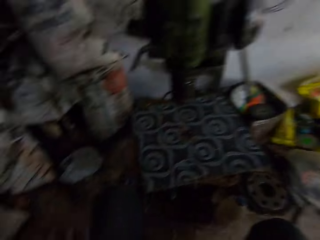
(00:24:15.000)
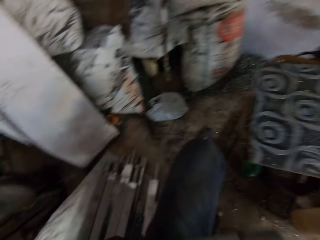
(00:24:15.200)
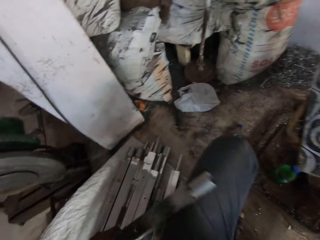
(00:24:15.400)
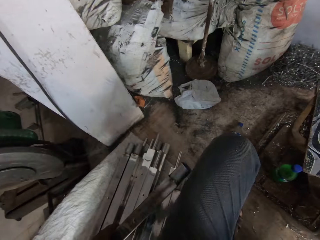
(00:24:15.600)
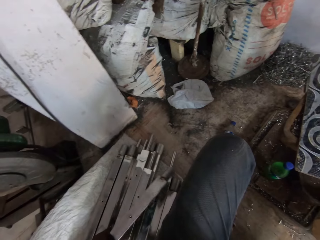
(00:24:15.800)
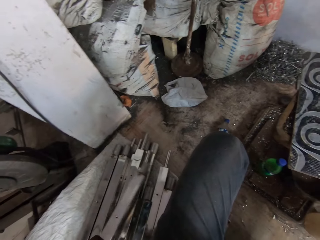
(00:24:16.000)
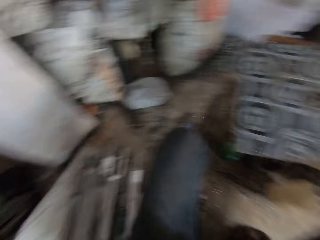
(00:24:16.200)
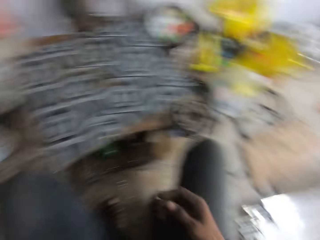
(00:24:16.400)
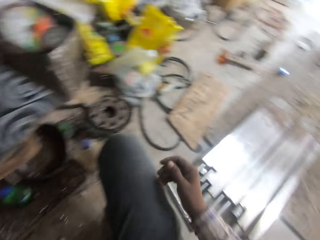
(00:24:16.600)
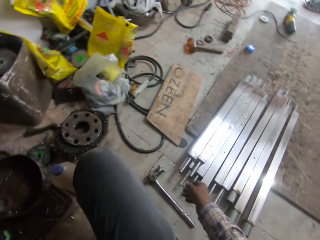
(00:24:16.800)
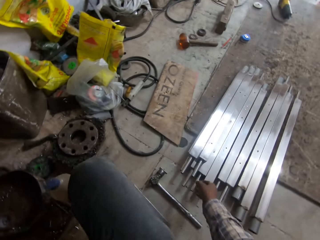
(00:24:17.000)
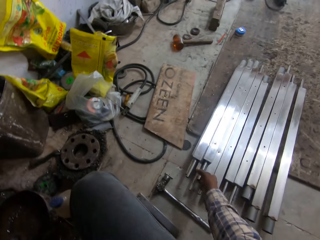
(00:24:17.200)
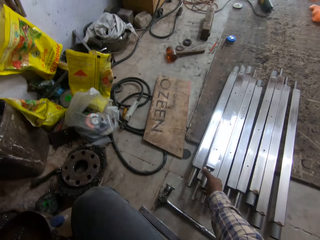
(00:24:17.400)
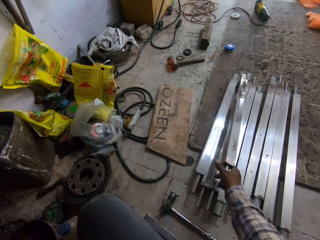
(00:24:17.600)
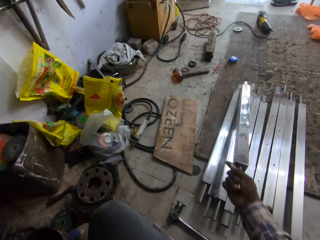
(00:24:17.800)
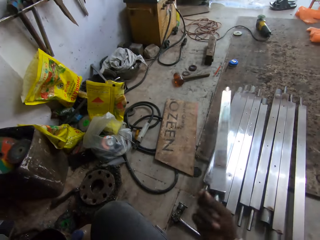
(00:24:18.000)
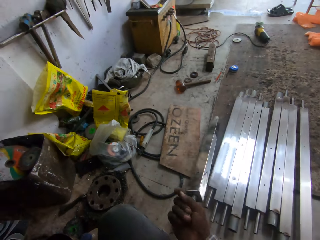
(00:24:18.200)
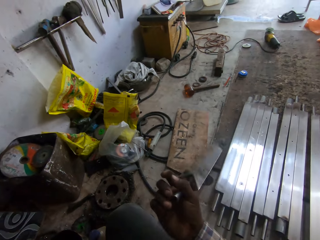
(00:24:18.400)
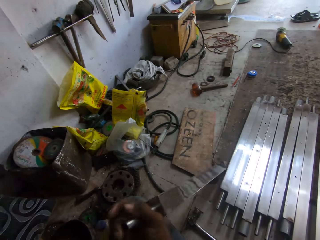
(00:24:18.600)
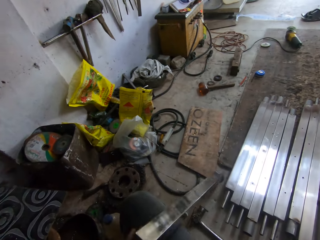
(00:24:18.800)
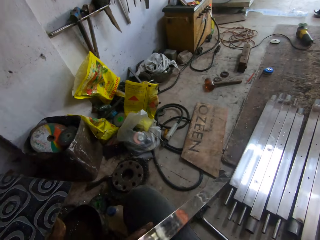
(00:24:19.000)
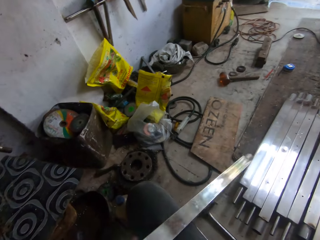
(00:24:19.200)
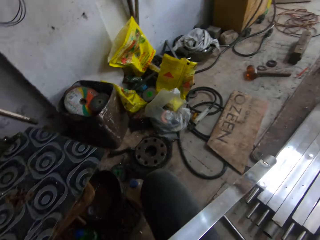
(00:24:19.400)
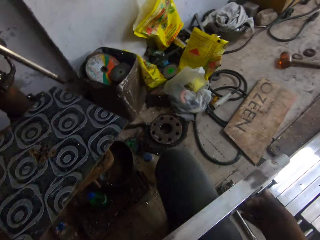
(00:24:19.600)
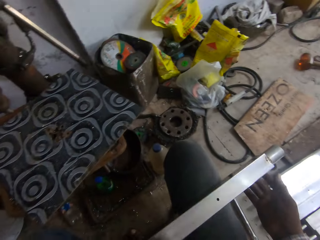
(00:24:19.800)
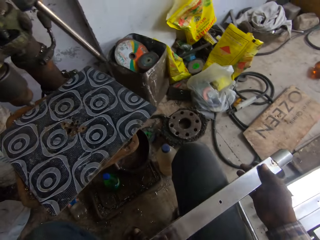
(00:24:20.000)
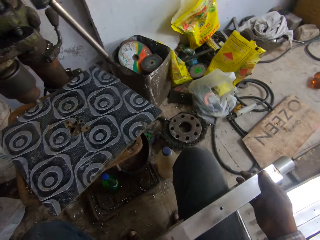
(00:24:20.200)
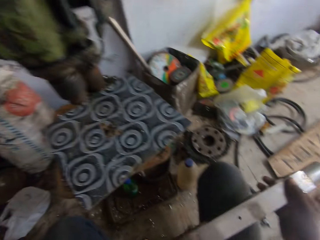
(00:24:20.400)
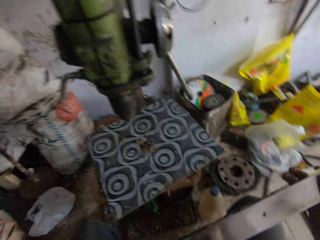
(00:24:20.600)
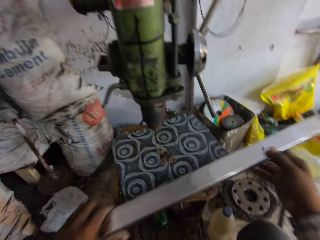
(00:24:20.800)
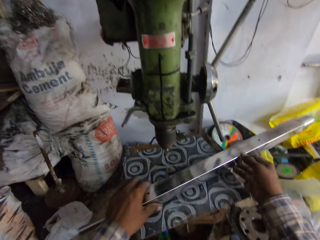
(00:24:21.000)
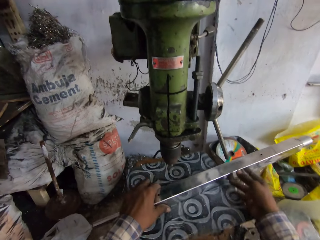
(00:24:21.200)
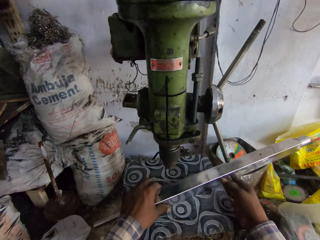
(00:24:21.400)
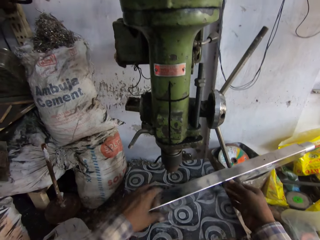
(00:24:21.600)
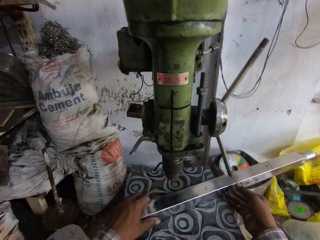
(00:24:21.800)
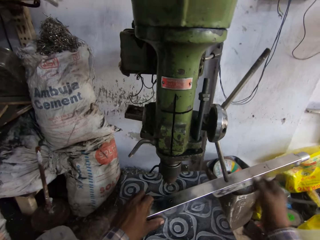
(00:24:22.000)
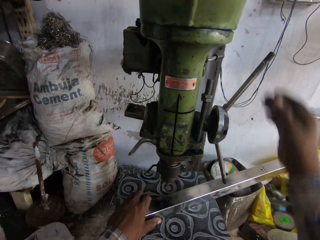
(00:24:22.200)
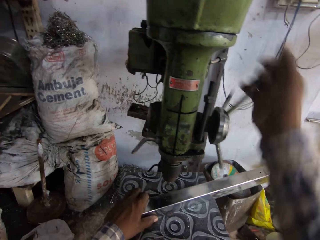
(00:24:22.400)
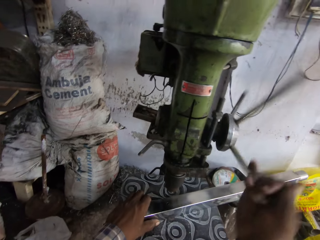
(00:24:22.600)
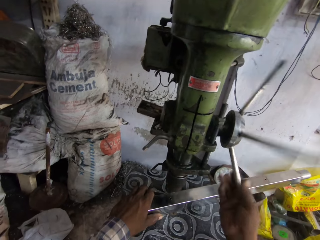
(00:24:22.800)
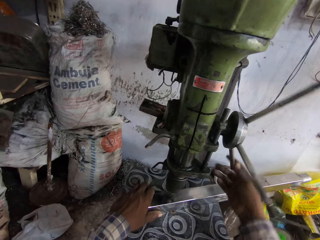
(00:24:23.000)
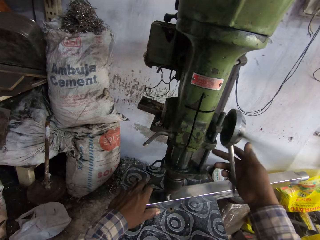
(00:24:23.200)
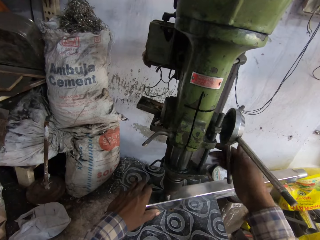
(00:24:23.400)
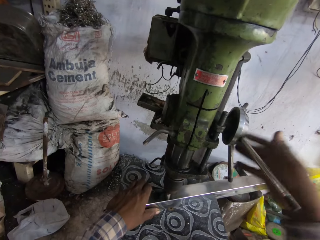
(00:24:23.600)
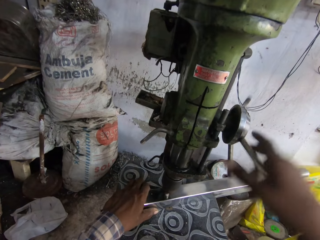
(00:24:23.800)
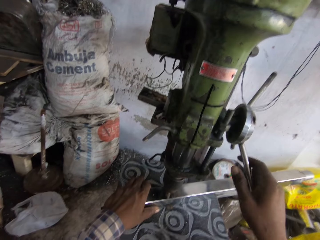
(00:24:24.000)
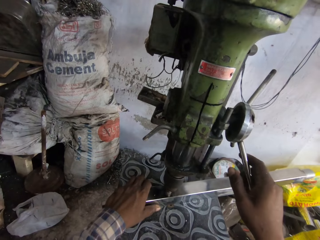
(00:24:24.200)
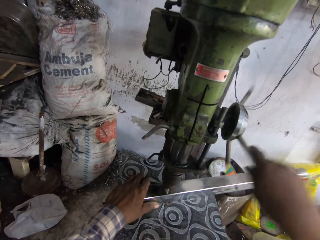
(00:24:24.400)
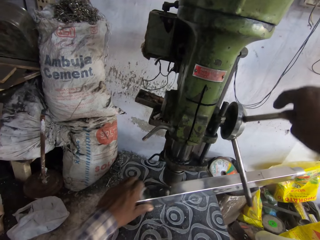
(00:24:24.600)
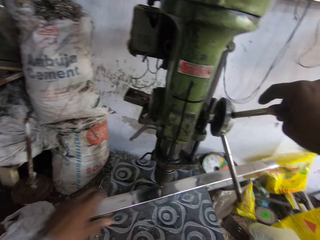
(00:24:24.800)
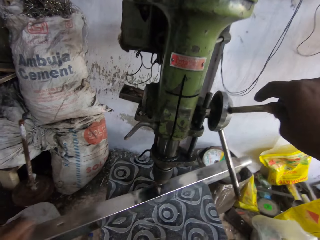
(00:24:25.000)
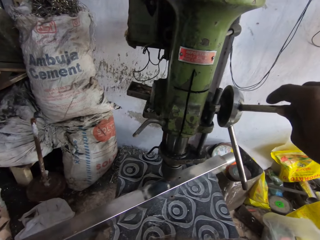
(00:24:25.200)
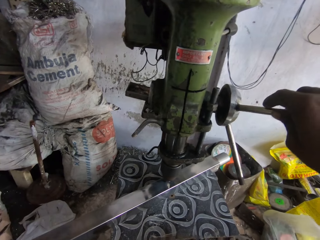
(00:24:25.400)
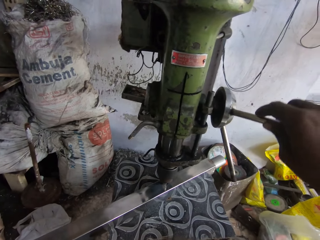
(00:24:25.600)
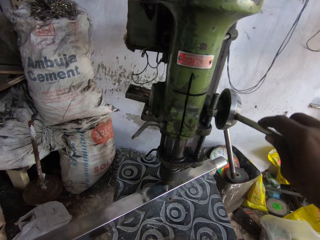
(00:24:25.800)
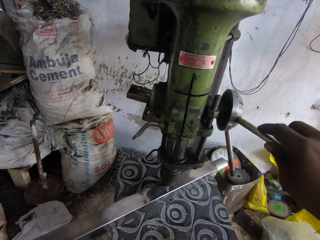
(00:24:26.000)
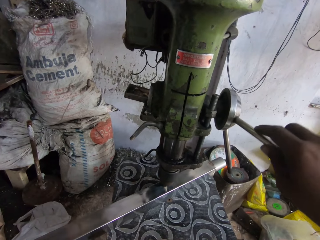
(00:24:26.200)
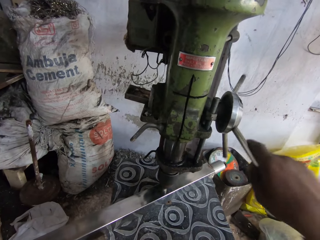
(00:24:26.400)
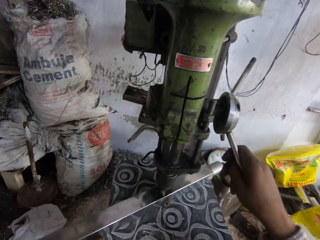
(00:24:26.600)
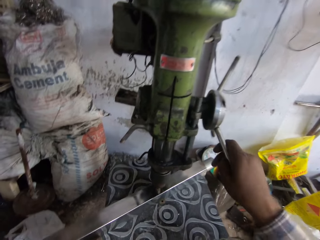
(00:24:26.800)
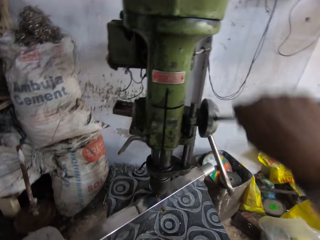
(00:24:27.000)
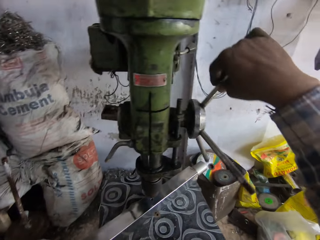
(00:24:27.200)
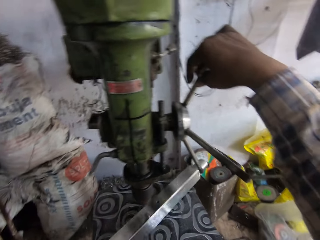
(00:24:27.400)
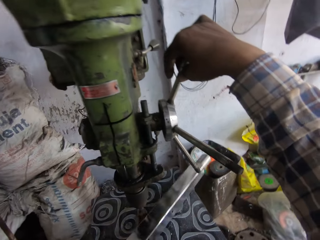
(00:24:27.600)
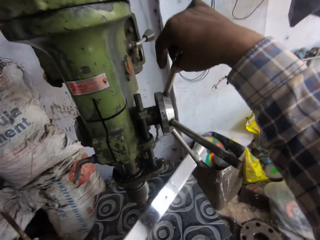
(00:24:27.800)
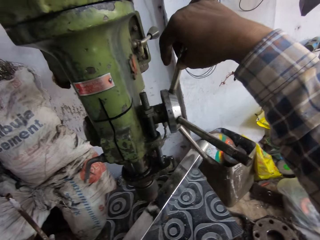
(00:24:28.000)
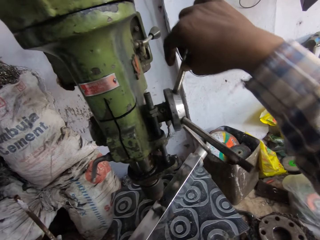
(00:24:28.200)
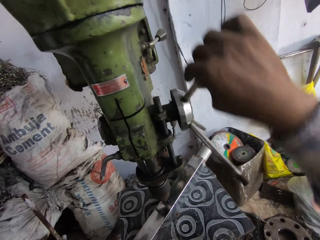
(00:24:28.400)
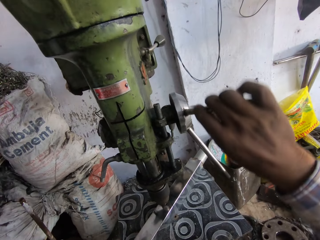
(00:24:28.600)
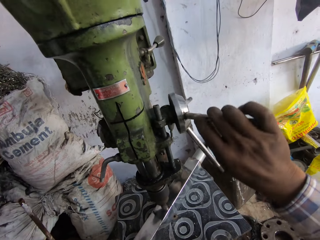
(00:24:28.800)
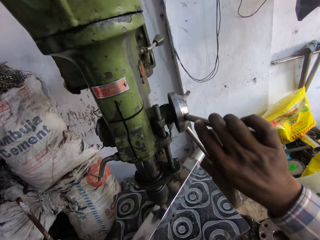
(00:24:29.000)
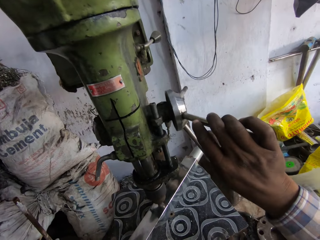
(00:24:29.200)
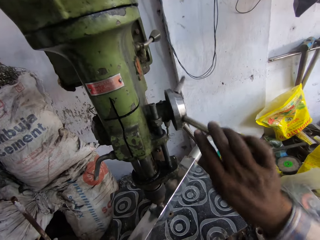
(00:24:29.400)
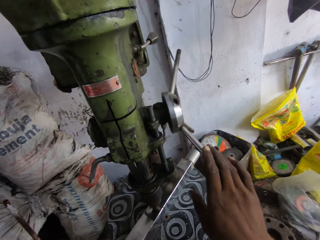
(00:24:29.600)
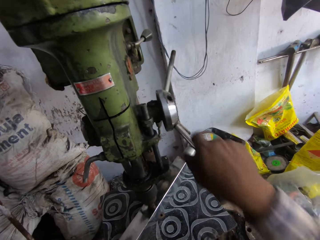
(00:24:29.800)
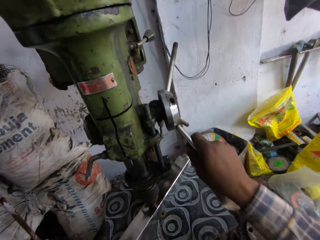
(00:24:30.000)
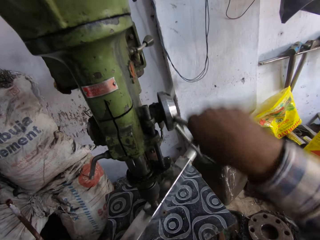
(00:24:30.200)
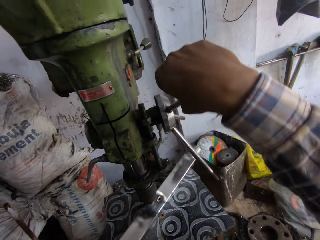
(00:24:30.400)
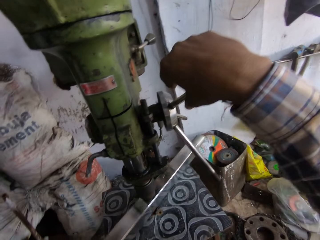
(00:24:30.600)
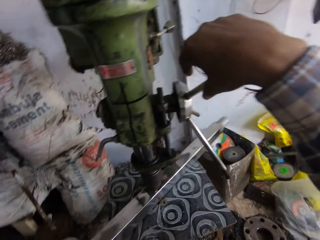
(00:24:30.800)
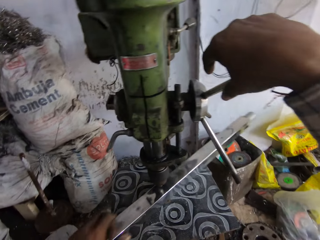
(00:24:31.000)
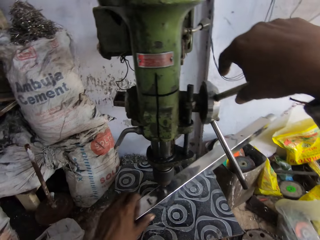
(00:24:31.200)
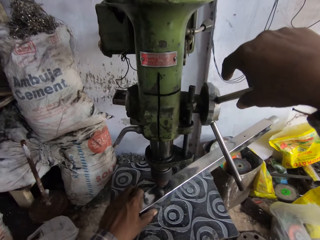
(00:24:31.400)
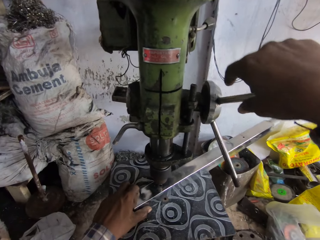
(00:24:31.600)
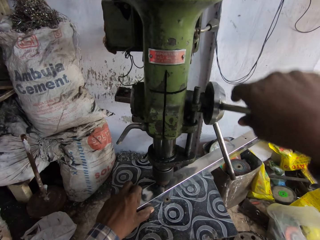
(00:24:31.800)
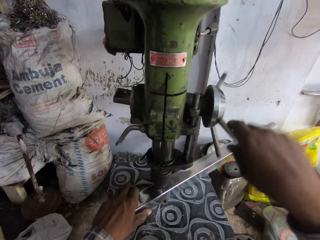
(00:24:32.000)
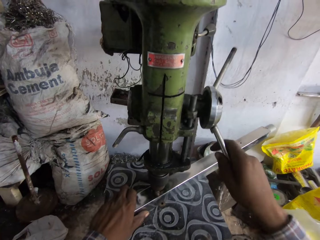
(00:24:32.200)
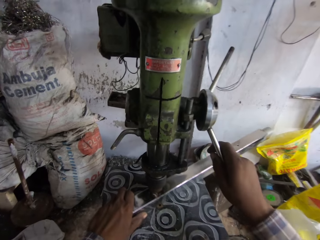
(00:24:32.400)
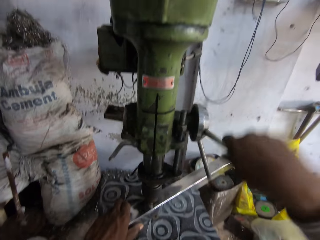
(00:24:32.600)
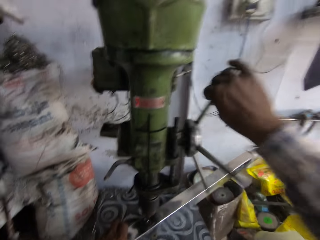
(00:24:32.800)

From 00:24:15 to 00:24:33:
The camera wearer passes the mild steel box to his left hand. He drops the mild steel box on the pile of mild steel boxes with his left hand. He picks up a mild steel box from the pile of mild steel boxes on the floor with his right hand. He pulls the mild steel box from the floor towards his thighs with his right hand. He pulls the mild steel box on his thighs with his left hand. He holds the mild steel box on his thighs with both hands. He lifts the mild steel box from his thighs with both hands. He places the mild steel box on the work table with both hands. He moves the work table with his right hand. He operates the bench drilling machine with his right hand. He drills a hole in the mild steel box with the bench drilling machine in his right hand. He moves the mild steel box on the work table with his left hand. He drills a hole in the mild steel box with the bench drilling machine in his right hand. He flips the mild steel box on the work table with his left hand. He drills a hole in the mild steel box with the bench drilling machine in his right hand. He moves the mild steel box on the work table with his left hand. He drills a hole in the mild steel box with the bench drilling machine in his right hand. He interacts with a man.

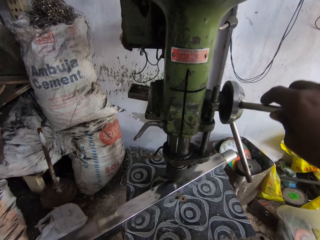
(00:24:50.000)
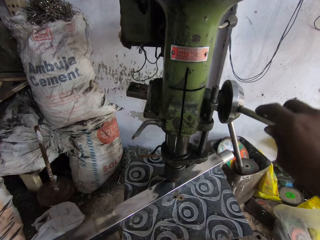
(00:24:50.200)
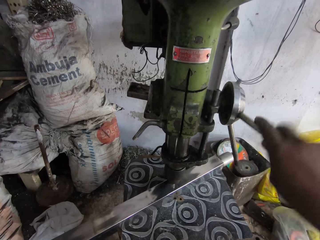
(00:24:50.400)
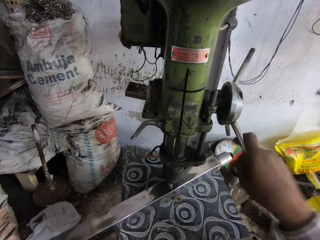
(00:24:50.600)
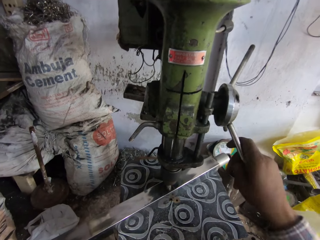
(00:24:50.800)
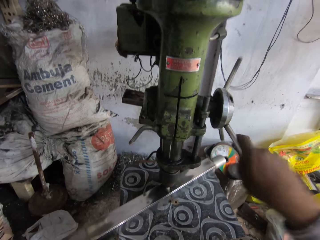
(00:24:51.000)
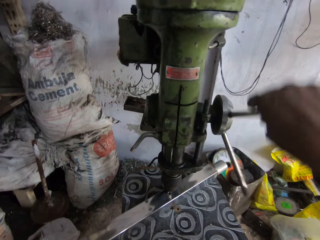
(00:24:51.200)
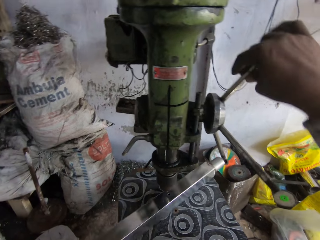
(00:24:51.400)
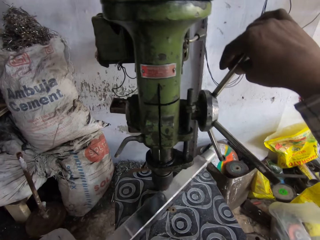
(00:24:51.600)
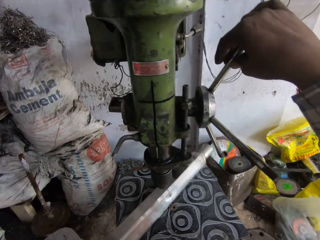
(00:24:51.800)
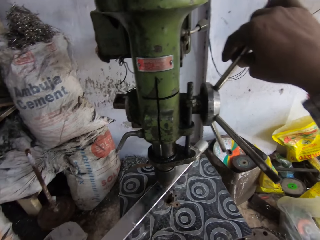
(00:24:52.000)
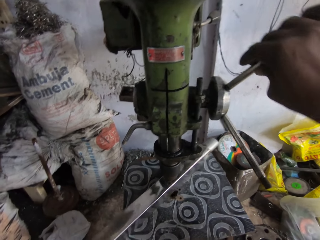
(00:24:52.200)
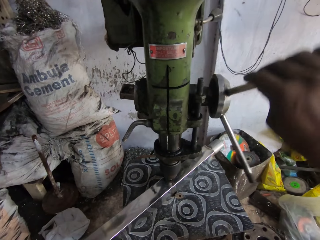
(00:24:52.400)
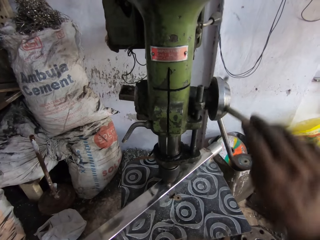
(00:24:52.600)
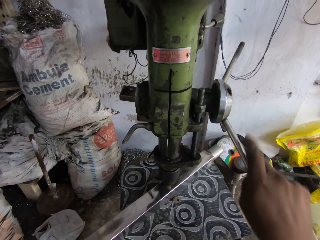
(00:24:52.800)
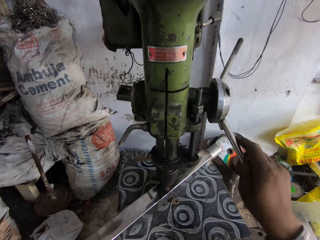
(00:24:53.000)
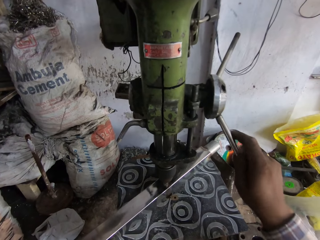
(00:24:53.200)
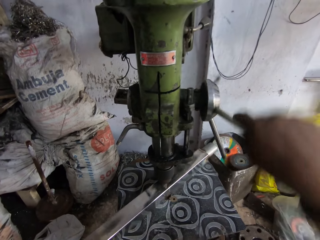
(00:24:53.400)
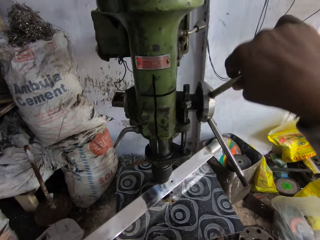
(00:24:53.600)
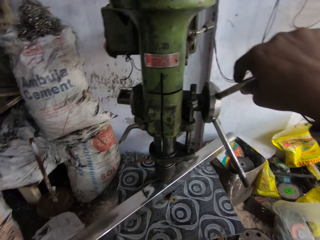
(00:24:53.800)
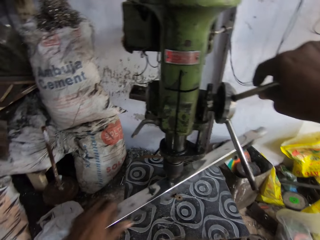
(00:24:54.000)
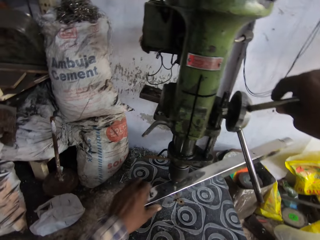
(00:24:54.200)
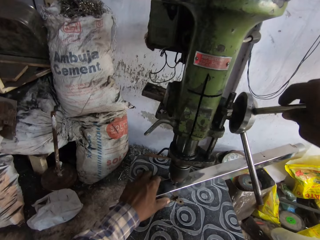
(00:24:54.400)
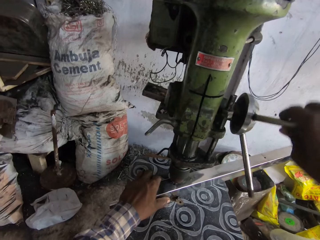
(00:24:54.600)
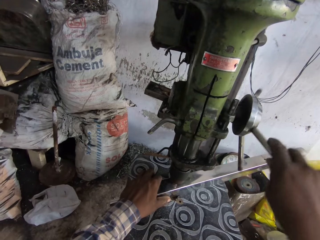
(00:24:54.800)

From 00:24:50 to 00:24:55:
The camera wearer drills a hole in the mild steel box with the bench drilling machine in his right hand. He flips the mild steel box on the work table with his left hand. He drills a hole in the mild steel box with the bench drilling machine in his right hand. He moves the mild steel box on the work table with his left hand.
